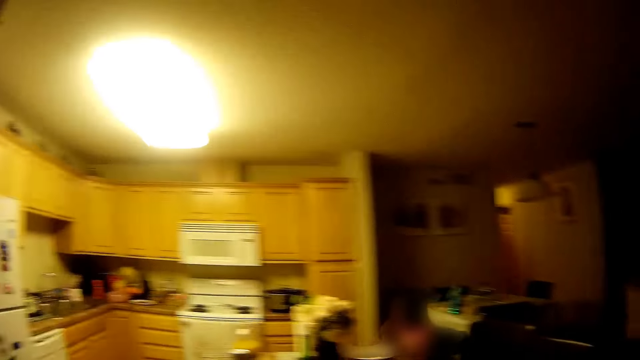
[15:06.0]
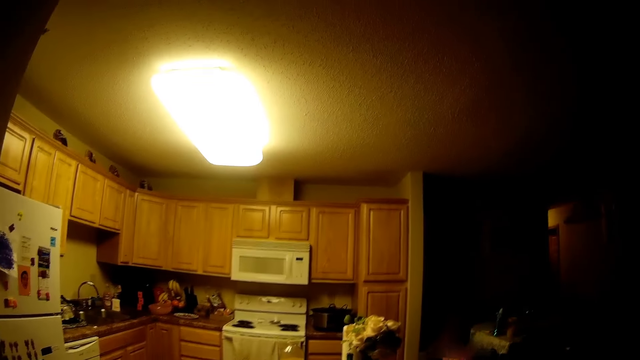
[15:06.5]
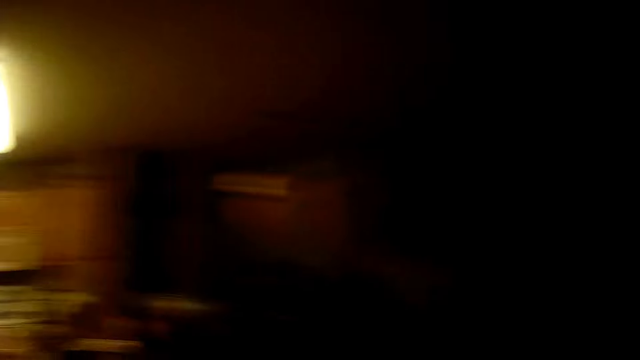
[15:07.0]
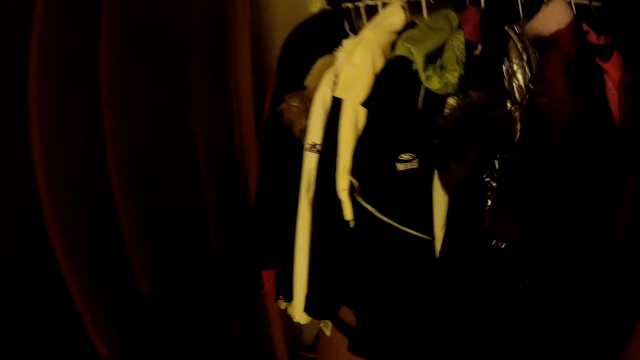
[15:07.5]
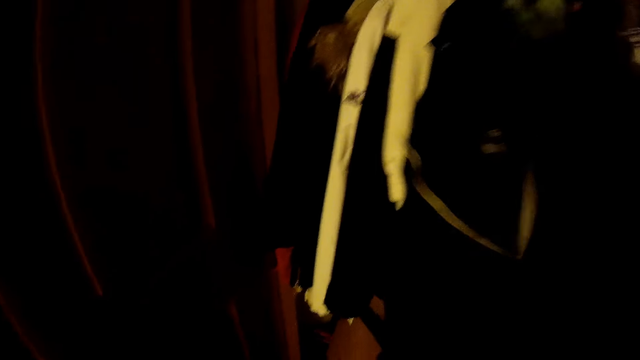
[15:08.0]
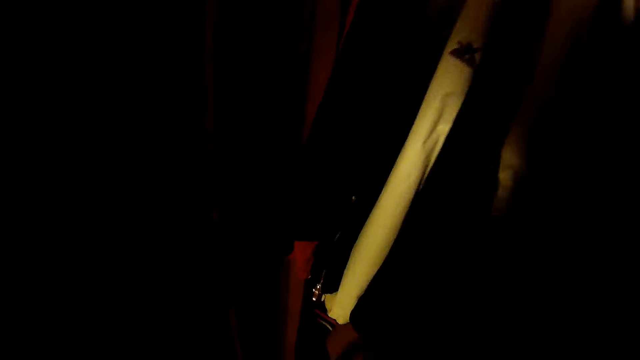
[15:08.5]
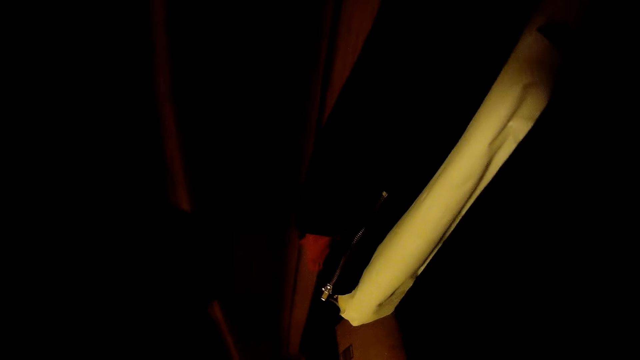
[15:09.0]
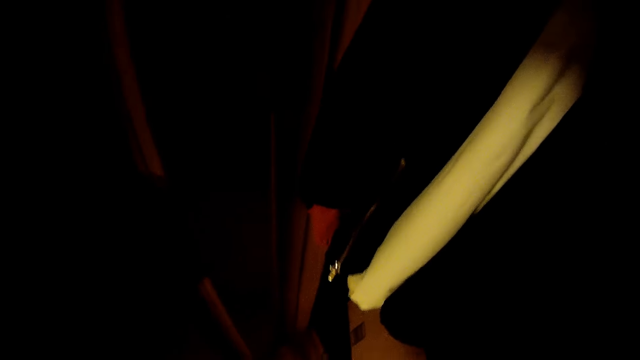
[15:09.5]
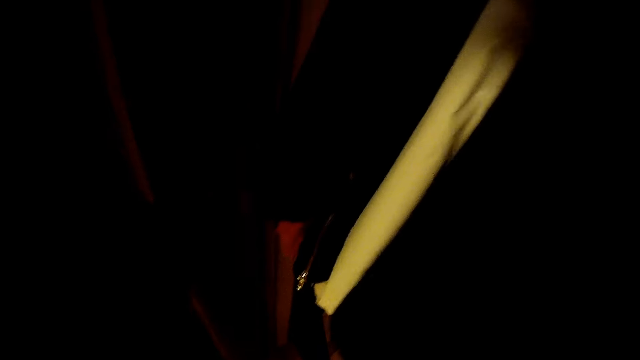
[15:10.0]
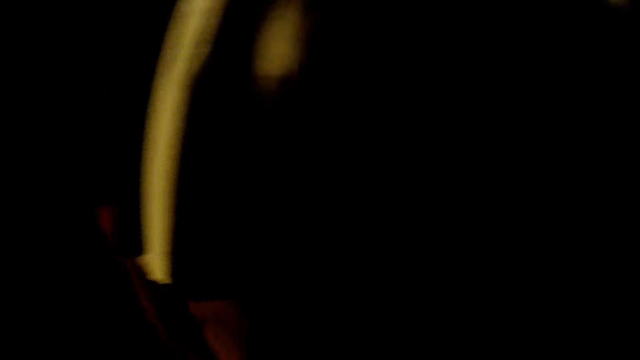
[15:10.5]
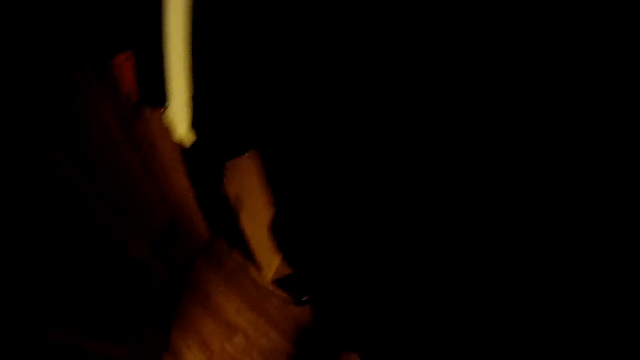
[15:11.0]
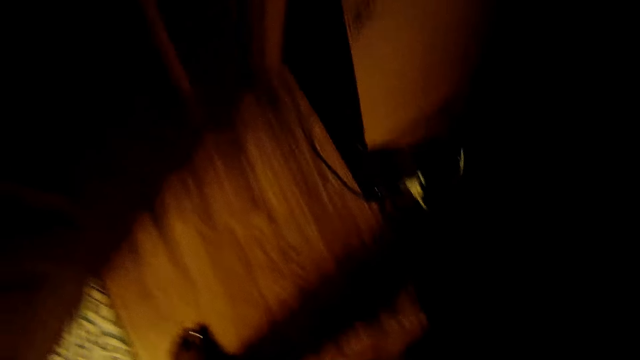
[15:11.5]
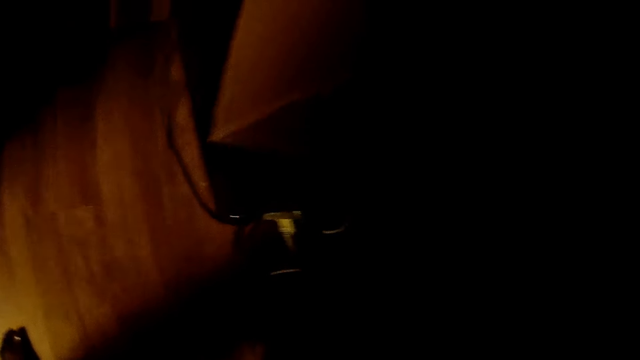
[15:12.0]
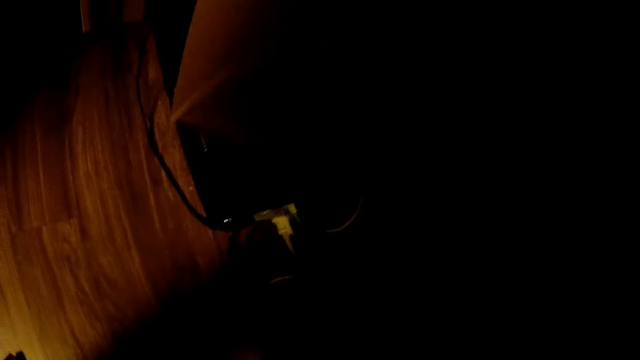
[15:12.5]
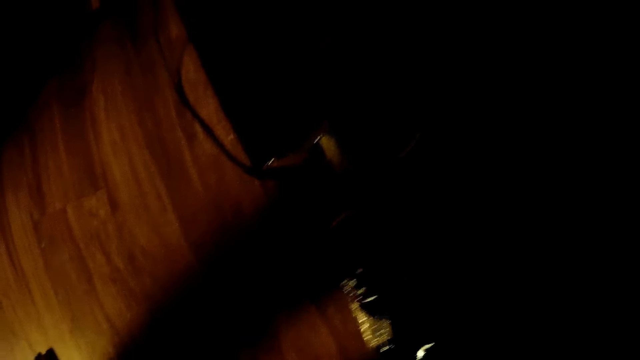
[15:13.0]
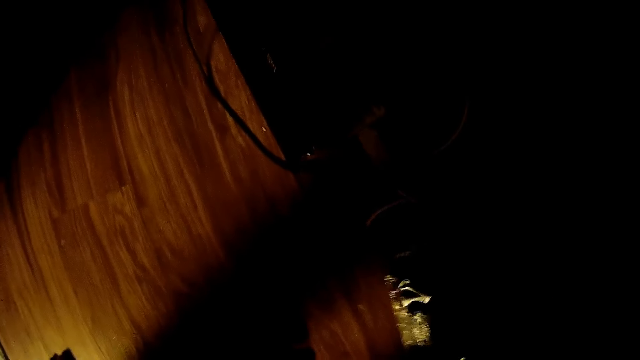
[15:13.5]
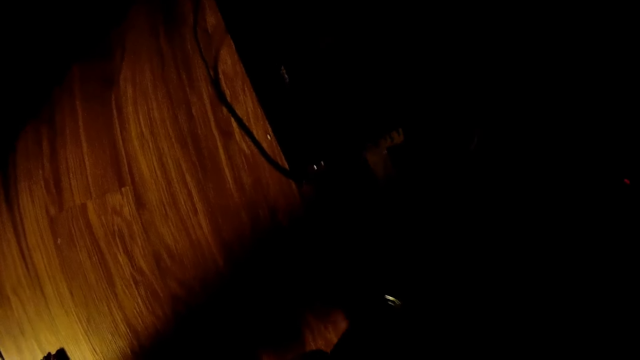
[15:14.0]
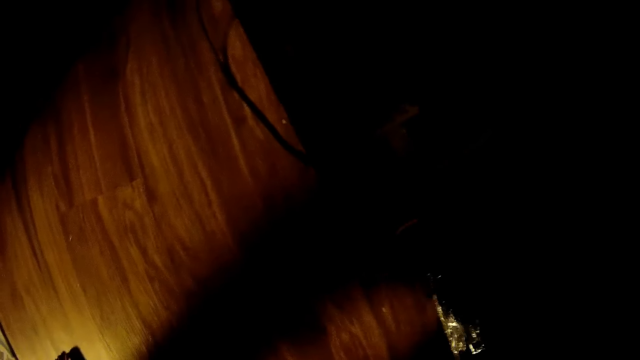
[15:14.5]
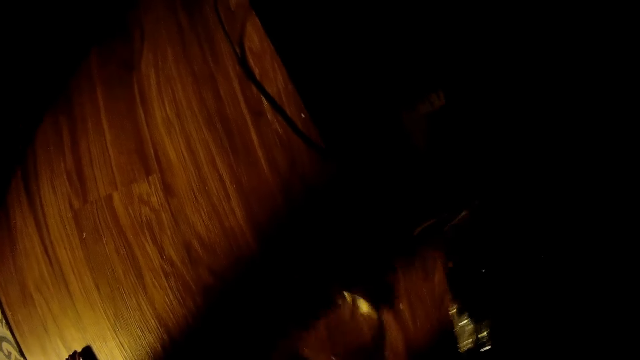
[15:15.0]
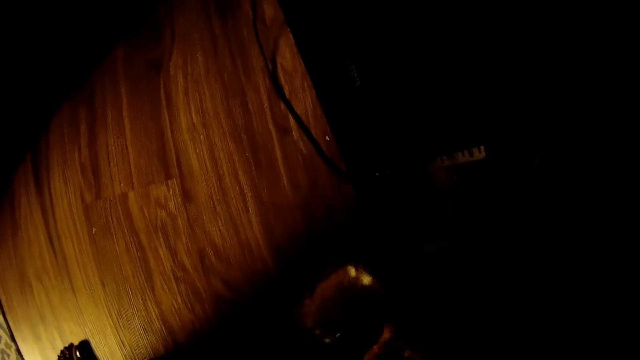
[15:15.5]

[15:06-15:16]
The camera wearer dialogues with a woman. She looks around. She touches cloth. She looks around. She brings out a table water from a cupboard with her right hand. She picks up a paper.

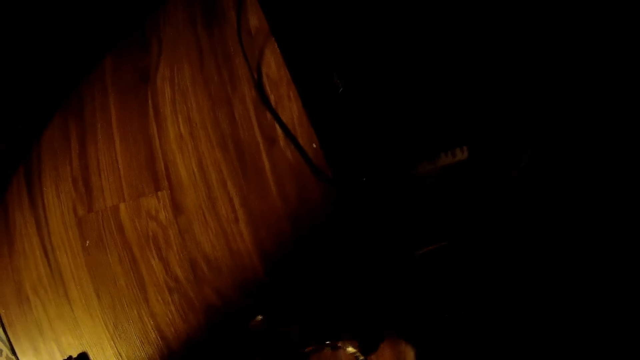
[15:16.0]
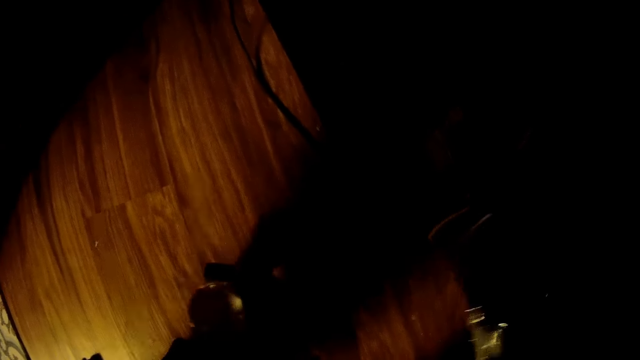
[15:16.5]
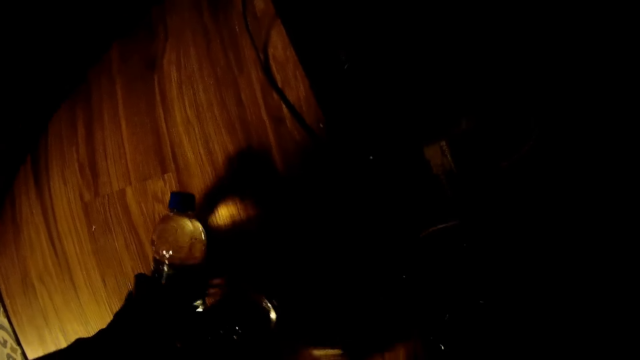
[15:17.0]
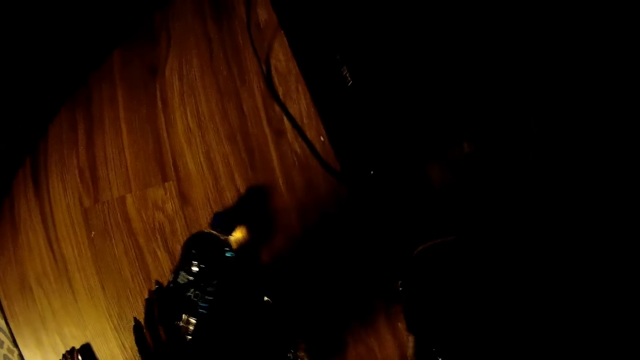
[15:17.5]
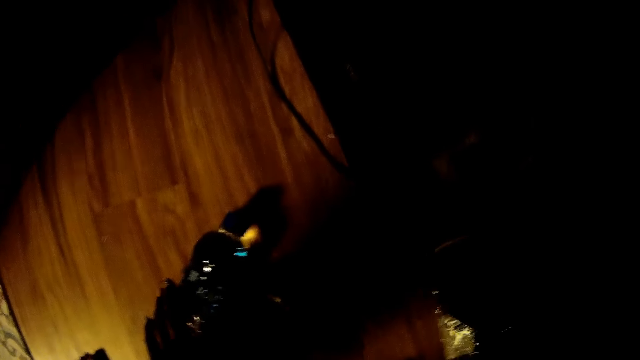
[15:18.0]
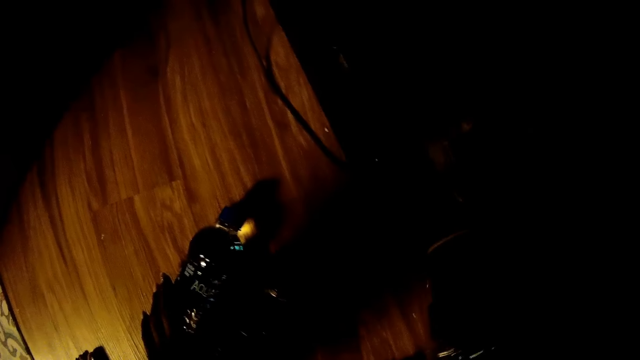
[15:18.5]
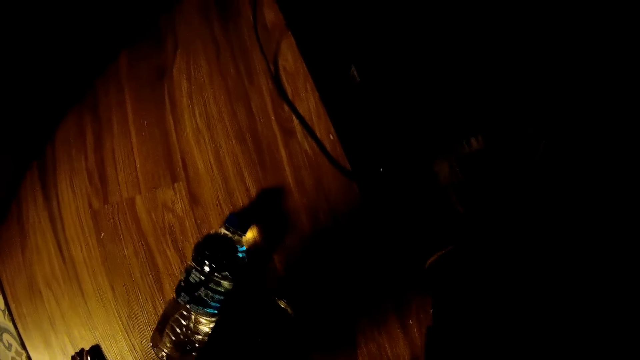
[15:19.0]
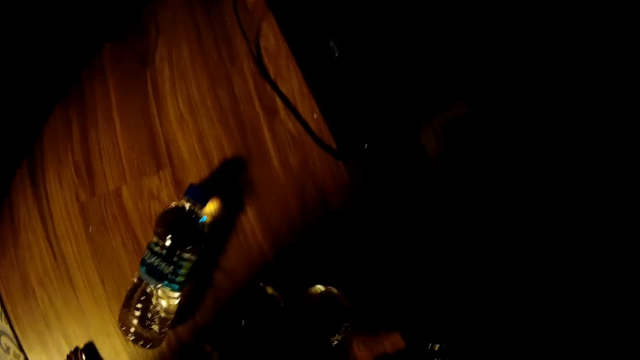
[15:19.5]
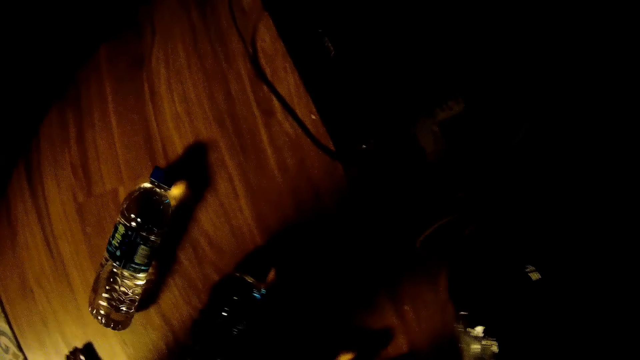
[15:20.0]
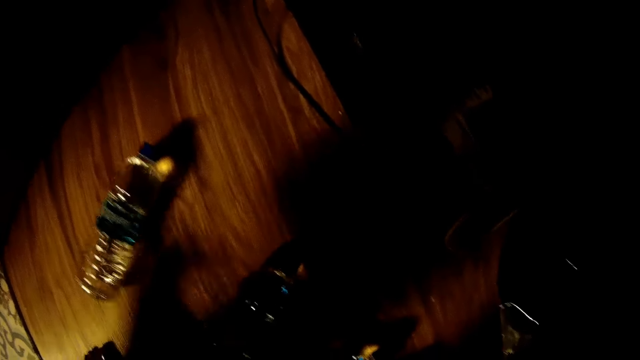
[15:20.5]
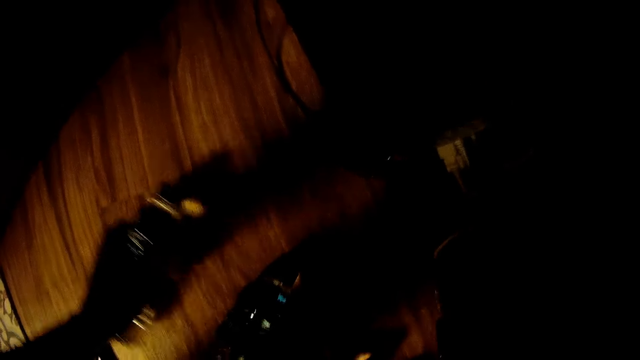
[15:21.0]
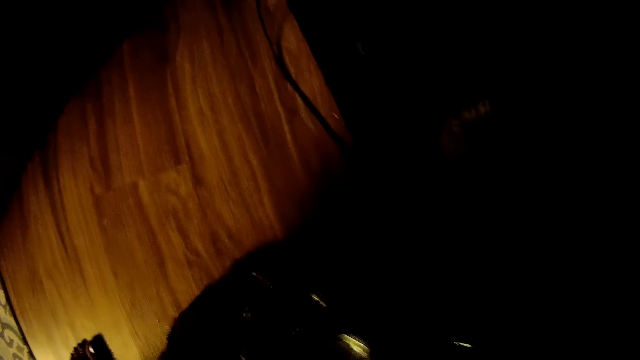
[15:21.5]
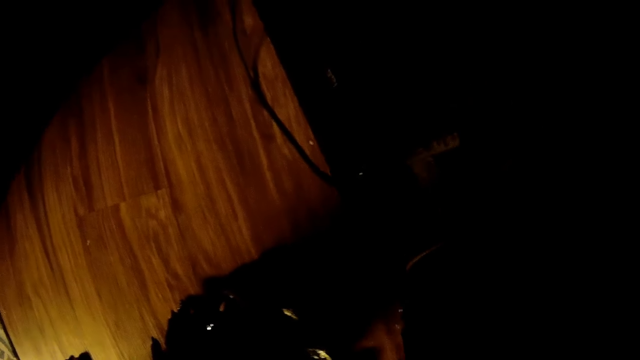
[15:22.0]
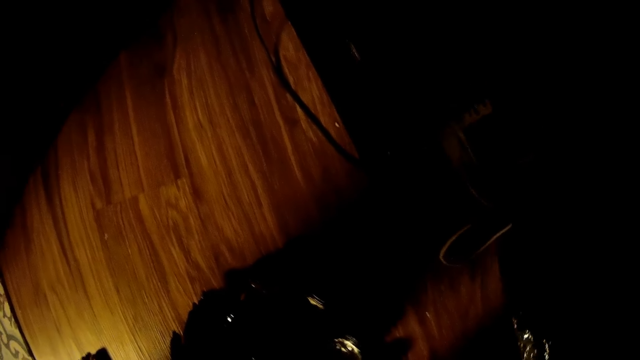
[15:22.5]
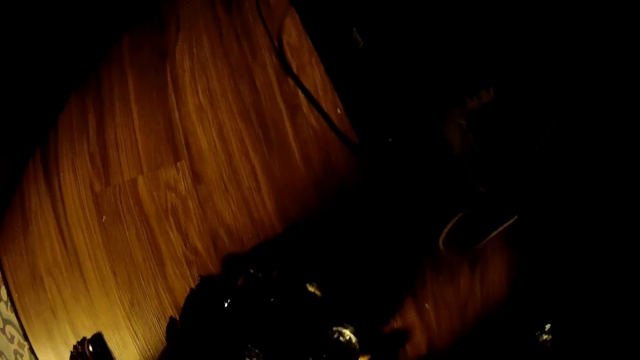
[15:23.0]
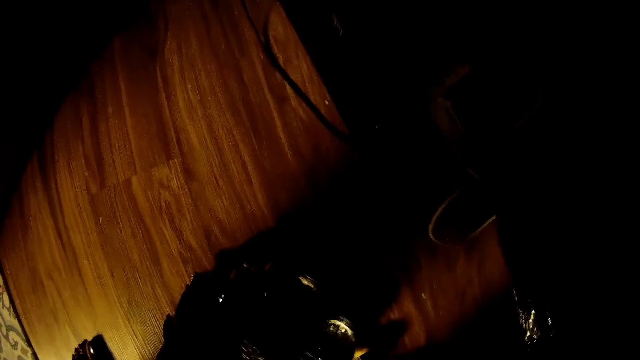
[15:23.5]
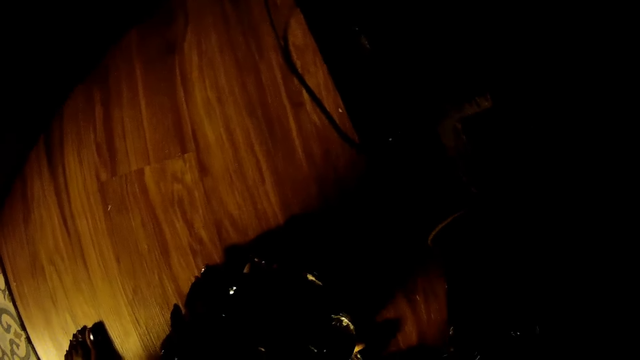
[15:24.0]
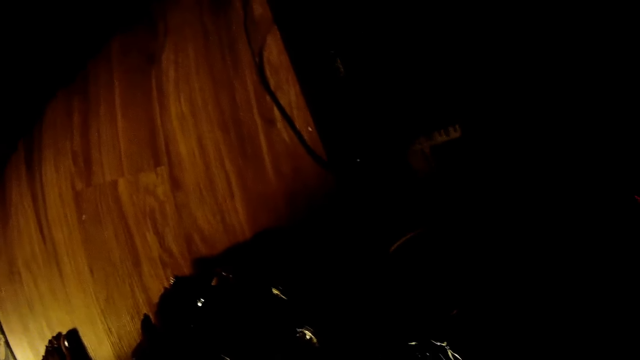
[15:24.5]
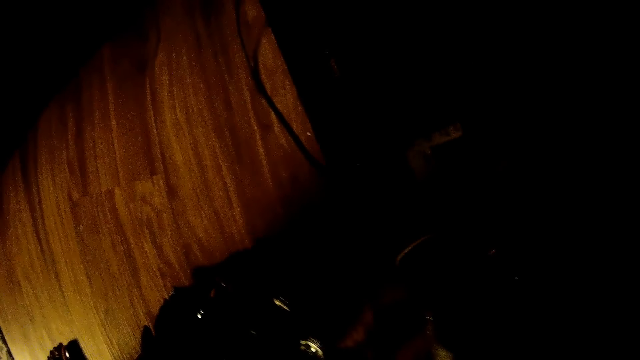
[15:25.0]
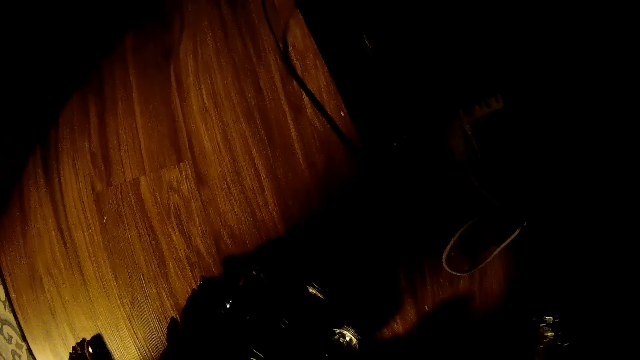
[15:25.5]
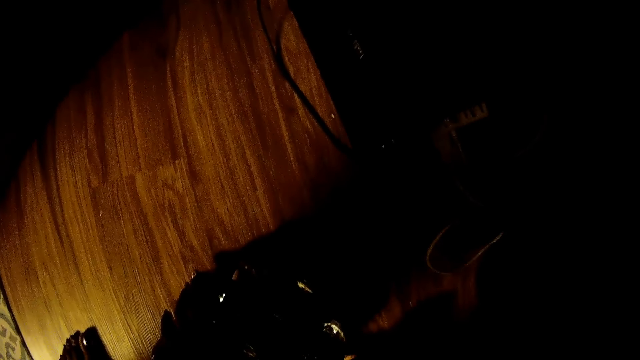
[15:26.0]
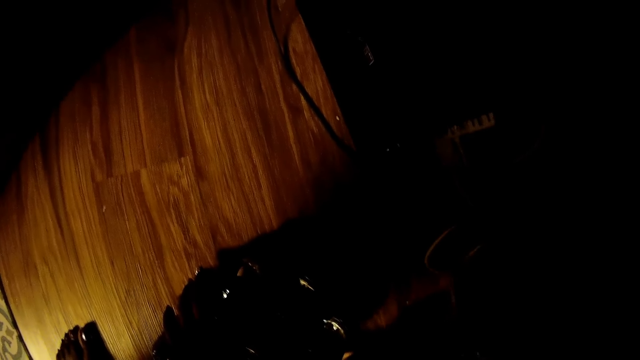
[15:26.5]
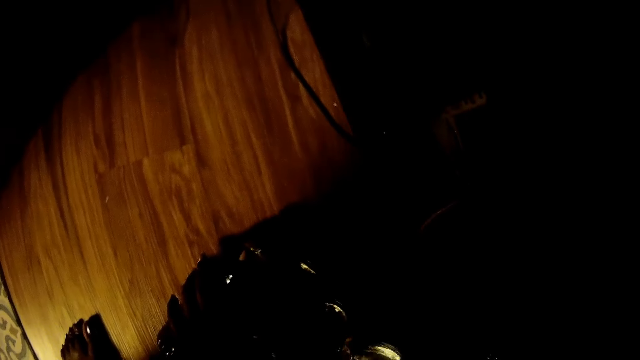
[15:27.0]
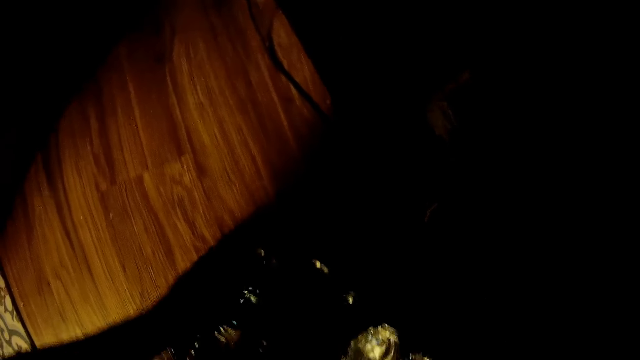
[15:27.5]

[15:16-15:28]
The camera wearer drops the table water or bottle on the floor with her left hand. She brings out the table water from the cupboard with her right hand. She drags the table water on the floor with her left hand. She touches the bottle. She brings out the table water from the cupboard with her right hand. She picks up a paper.
